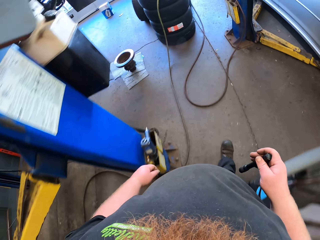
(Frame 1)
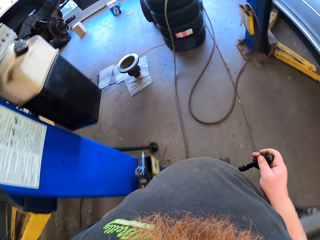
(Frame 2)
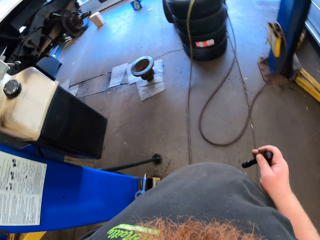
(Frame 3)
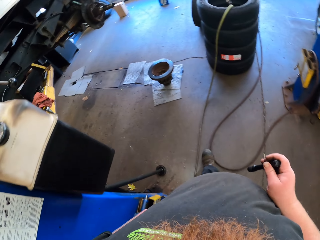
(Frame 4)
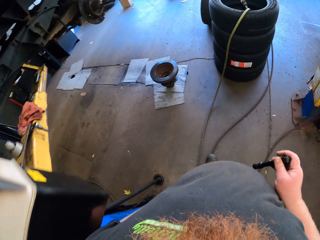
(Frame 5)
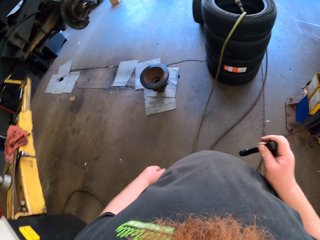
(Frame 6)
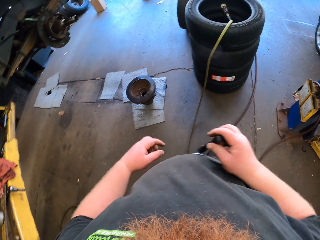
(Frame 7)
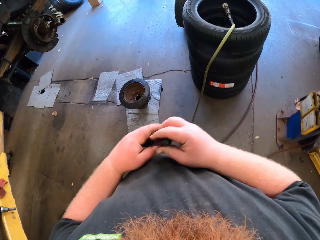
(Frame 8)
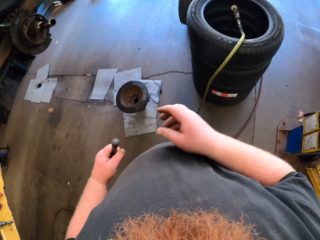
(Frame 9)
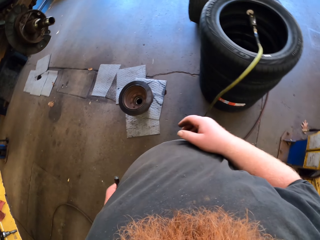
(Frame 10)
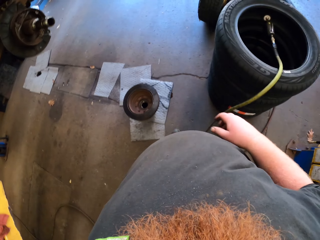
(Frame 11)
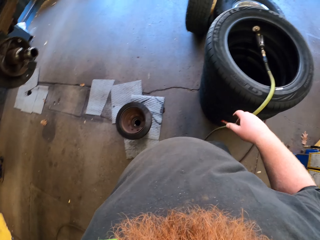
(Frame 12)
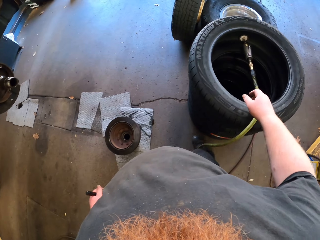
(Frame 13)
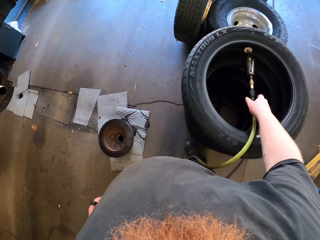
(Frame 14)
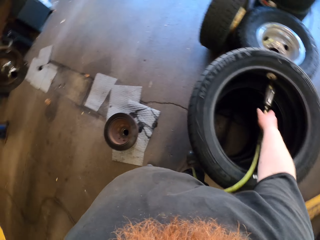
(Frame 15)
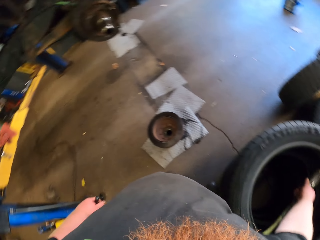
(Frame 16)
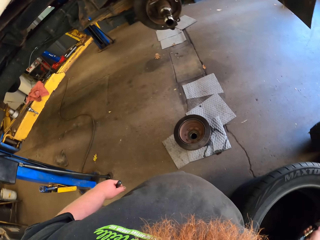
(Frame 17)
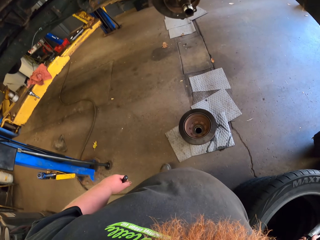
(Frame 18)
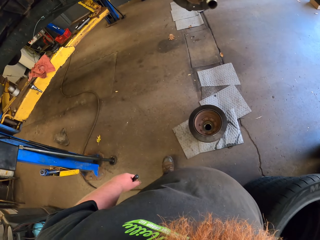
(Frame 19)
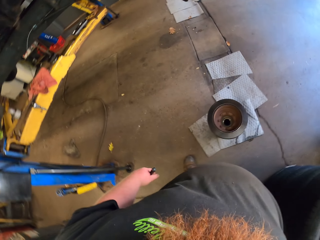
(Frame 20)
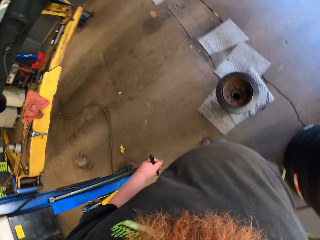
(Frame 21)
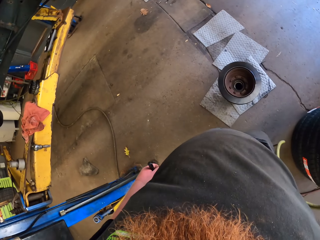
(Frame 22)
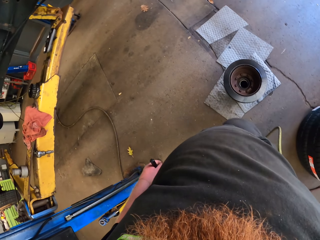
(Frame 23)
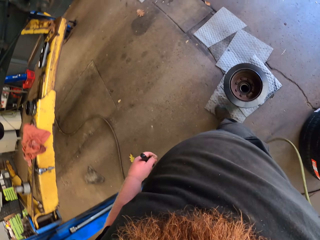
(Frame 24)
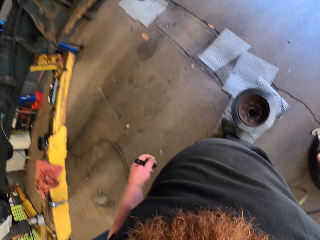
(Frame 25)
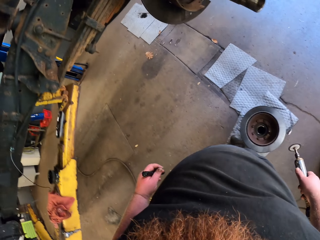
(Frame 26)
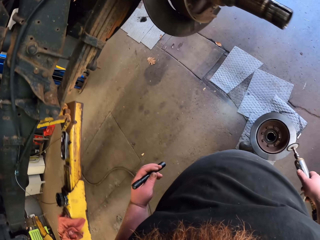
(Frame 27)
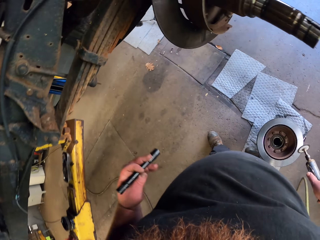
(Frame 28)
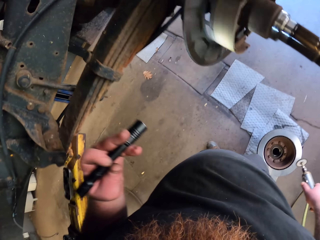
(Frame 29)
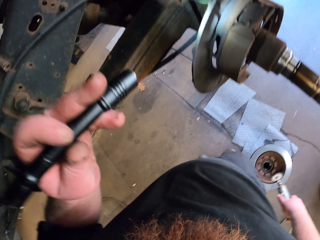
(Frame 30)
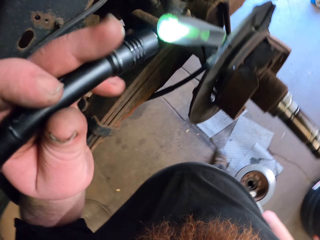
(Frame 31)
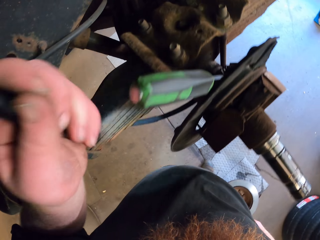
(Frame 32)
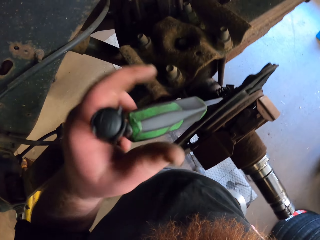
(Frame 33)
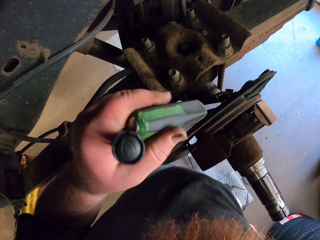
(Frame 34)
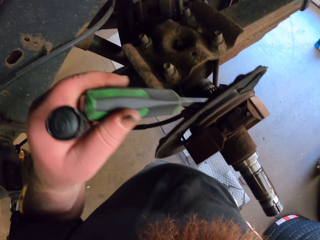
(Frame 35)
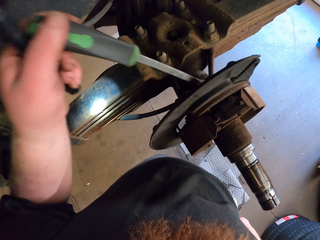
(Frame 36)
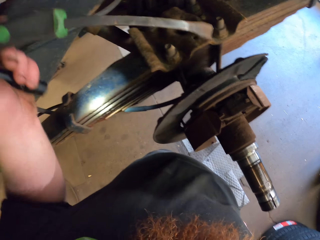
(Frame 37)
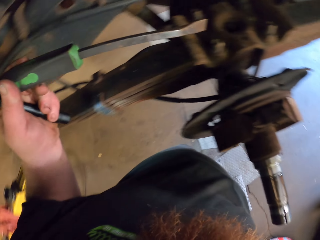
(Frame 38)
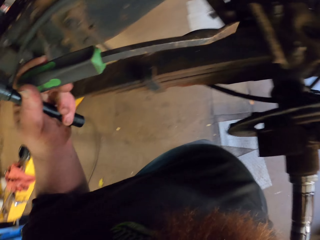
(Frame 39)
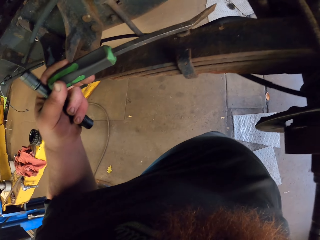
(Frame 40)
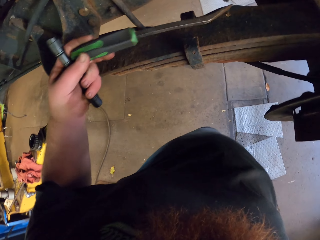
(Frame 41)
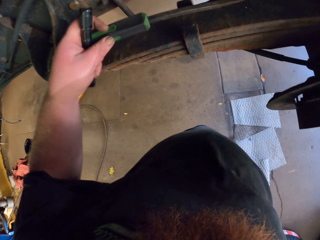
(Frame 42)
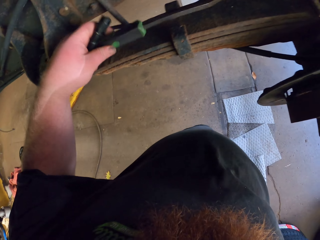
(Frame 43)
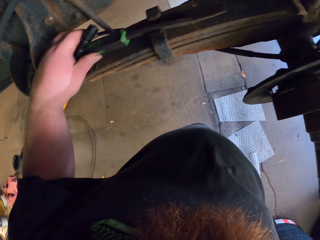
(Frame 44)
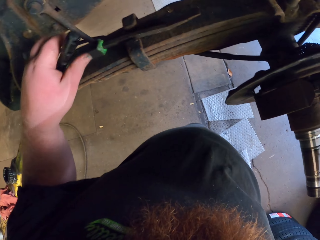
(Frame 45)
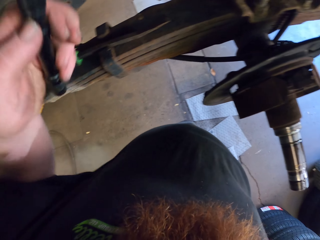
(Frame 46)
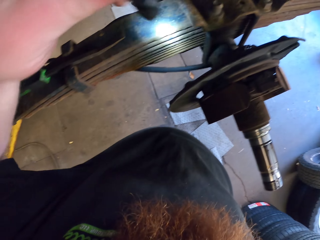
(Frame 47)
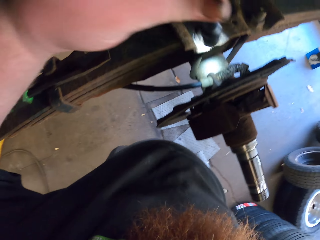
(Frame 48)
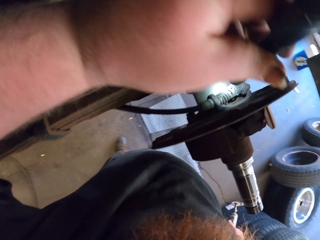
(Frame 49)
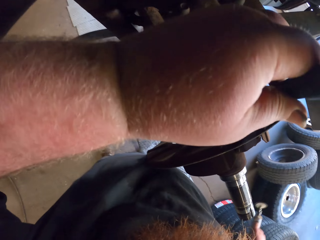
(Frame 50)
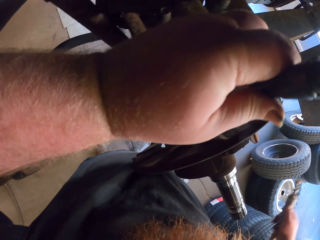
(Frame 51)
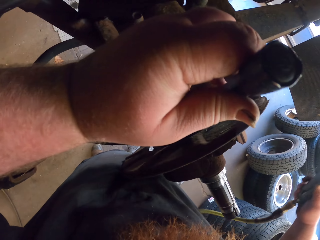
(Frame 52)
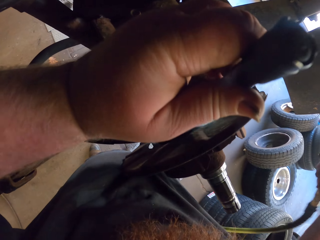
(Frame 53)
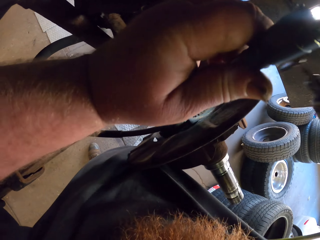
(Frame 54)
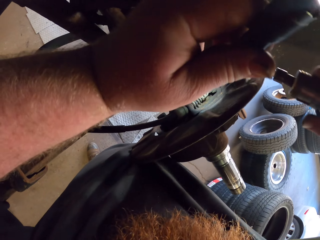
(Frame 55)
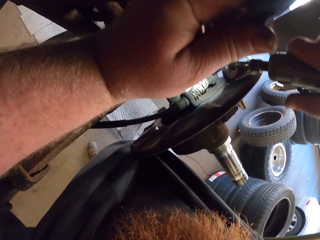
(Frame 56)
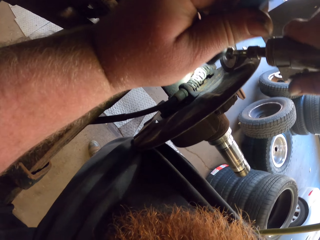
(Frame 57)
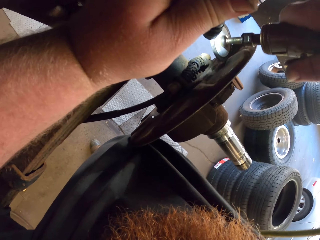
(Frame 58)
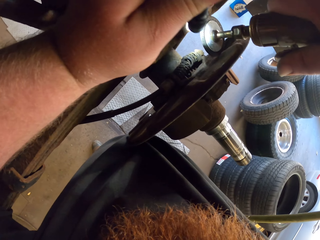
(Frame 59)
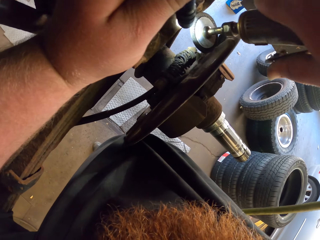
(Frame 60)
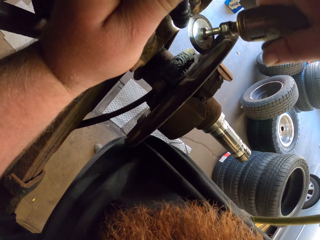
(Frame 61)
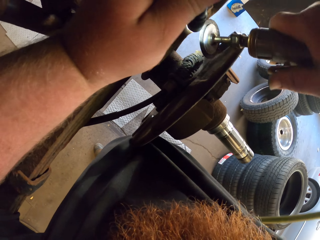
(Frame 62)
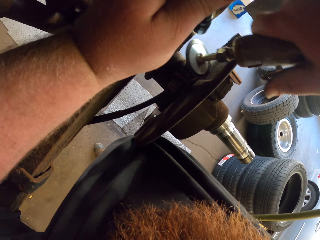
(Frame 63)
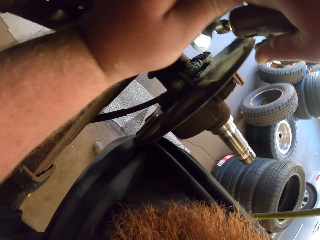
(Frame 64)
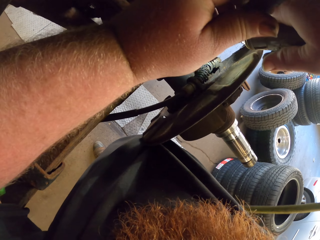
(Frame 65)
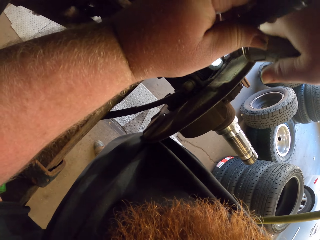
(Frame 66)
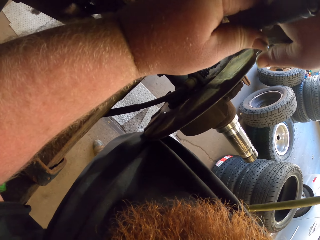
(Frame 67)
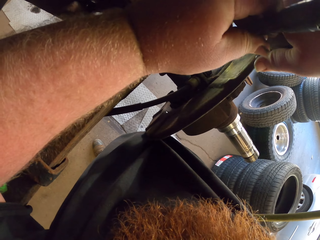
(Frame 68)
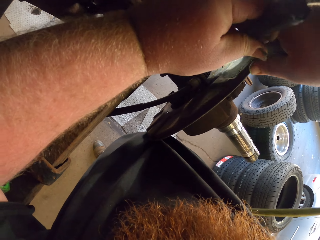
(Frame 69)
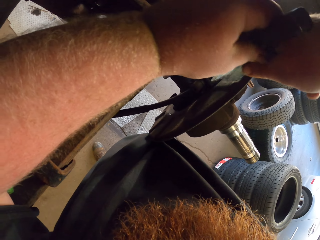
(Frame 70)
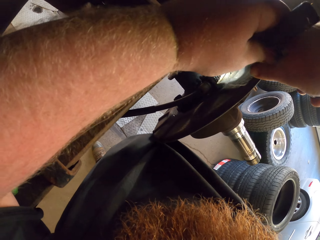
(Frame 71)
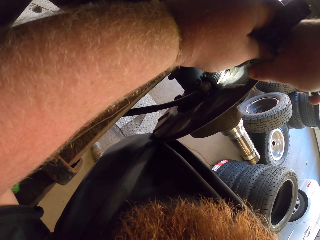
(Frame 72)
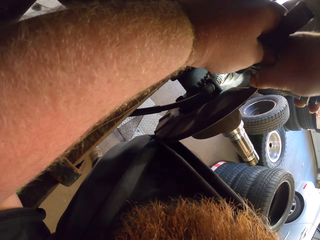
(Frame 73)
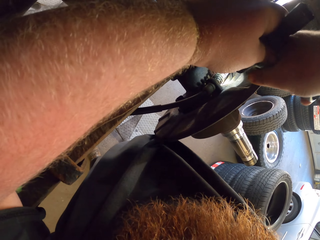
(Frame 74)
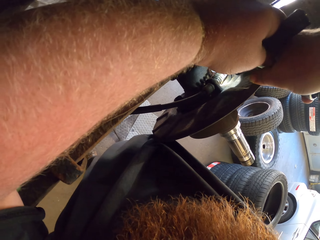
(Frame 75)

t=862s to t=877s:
The camera wearer walks. He picks up the flashlight with his left hand. He picks up a grinder machine with his right hand. He walks. He stops walking. He looks at the spring. He removes the screwdriver in the spring with his left hand. He puts the screwdriver on the spring suspension. He looks at the spring. He welds the car.

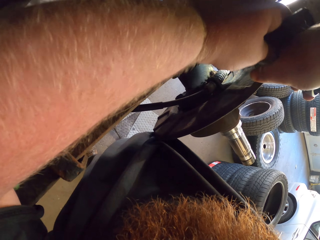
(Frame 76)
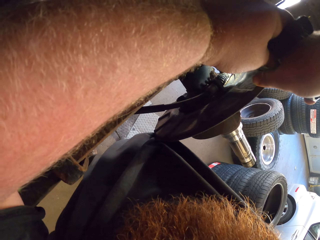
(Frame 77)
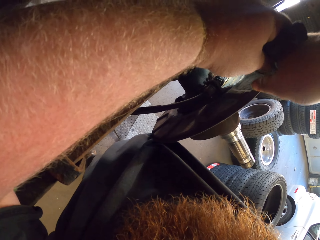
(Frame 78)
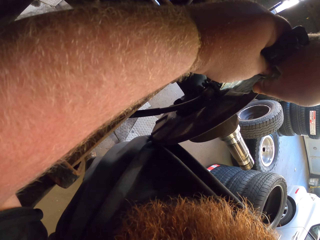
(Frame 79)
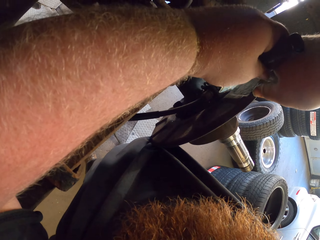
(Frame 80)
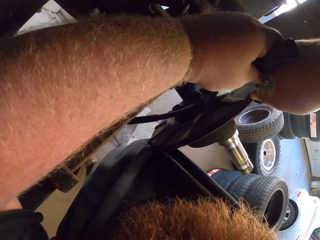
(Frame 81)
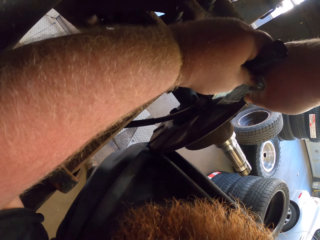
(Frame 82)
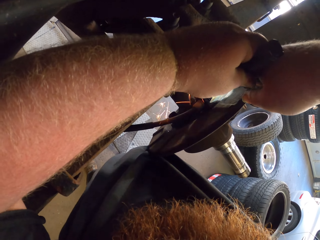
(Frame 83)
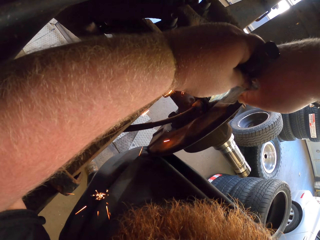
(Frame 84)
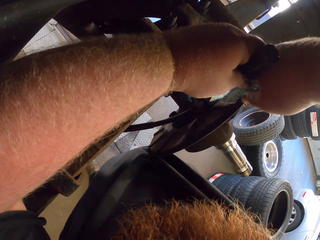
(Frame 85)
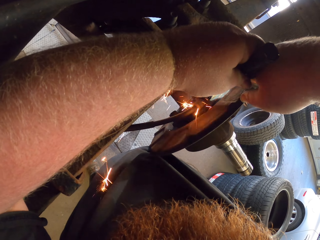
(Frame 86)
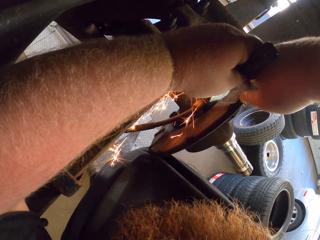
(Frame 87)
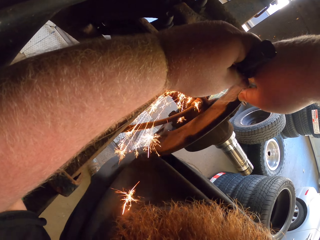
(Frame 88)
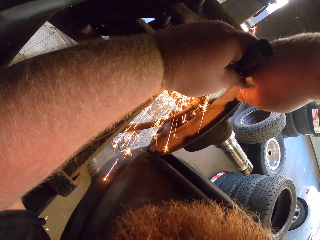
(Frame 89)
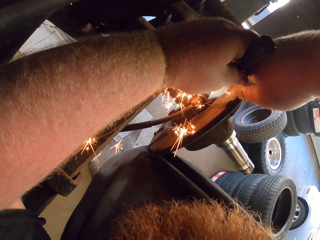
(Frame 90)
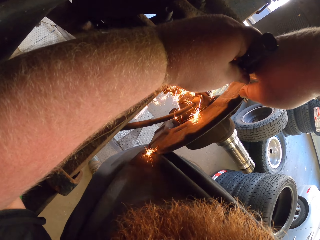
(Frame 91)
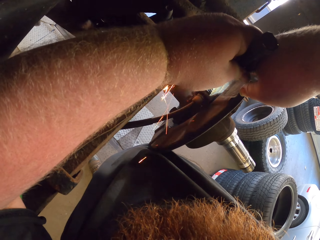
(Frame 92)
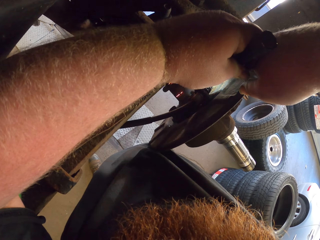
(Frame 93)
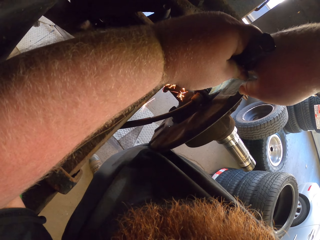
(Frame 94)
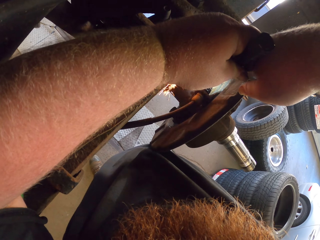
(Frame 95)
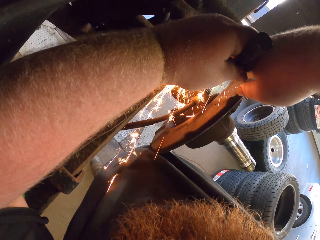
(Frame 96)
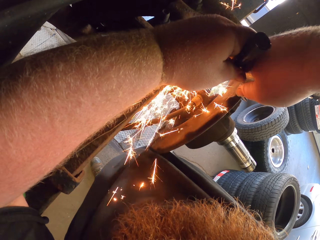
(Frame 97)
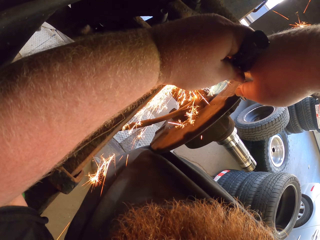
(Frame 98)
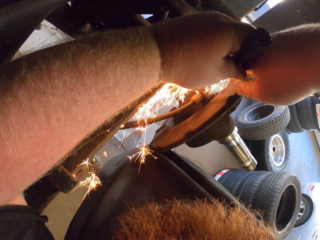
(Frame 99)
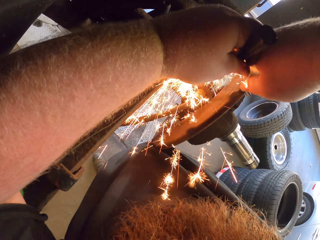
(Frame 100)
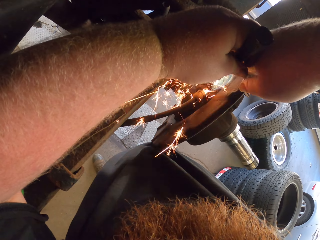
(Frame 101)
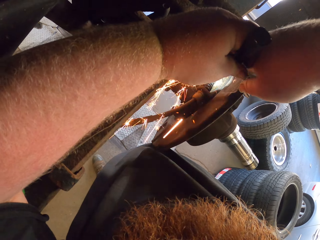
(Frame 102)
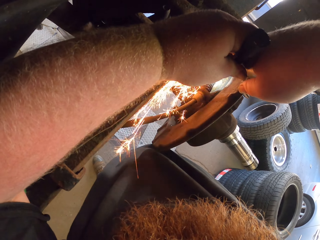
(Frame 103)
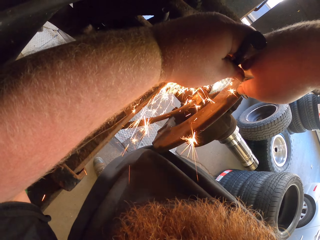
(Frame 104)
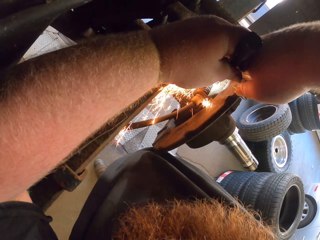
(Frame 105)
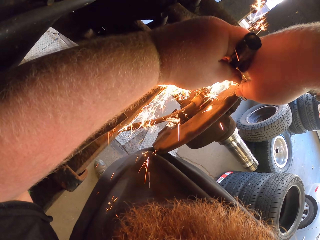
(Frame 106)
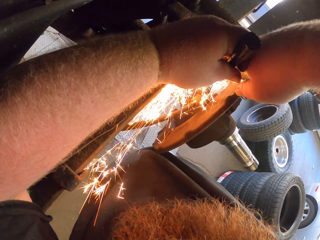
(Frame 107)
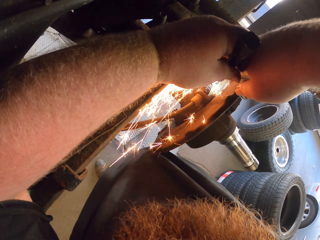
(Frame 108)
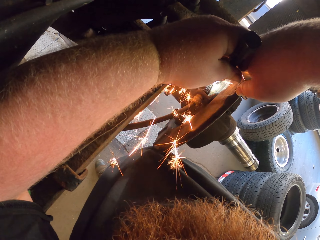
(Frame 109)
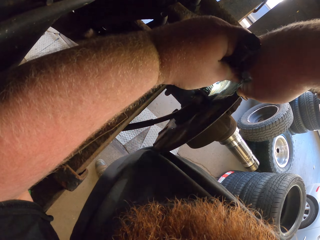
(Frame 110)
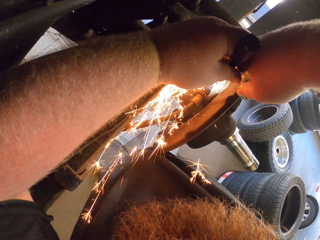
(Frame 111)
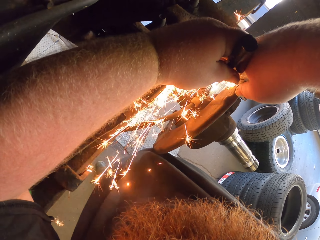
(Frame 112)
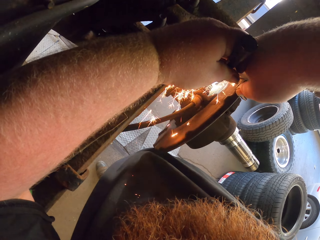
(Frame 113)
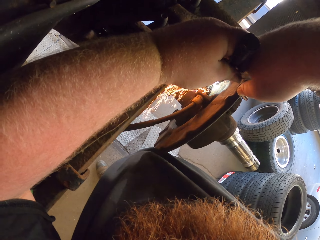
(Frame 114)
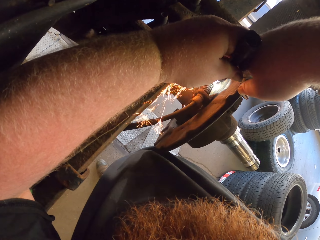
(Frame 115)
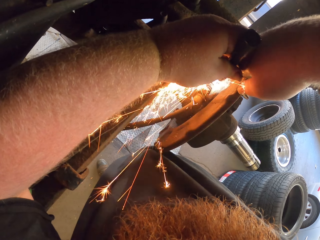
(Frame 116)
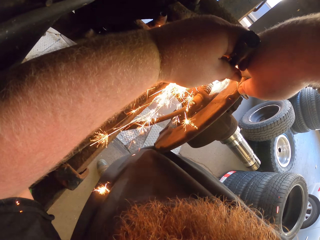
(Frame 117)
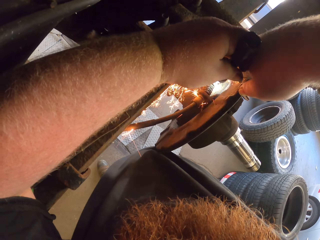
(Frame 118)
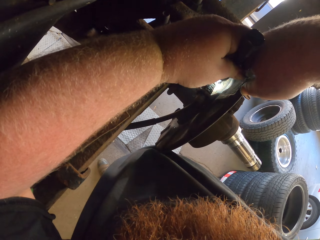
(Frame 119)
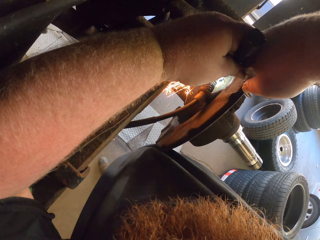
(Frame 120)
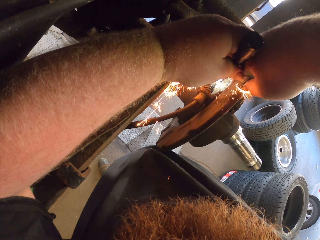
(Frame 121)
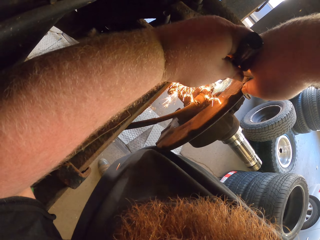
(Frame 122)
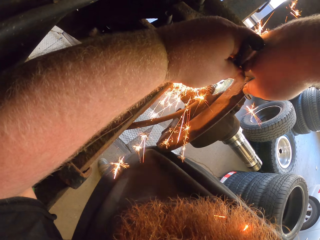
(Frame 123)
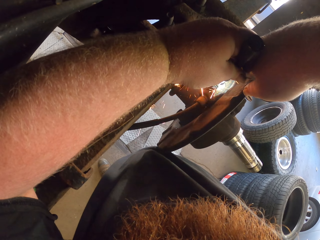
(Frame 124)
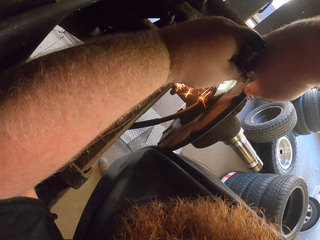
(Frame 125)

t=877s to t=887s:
The camera wearer grinds the spring with the grinder machine.
